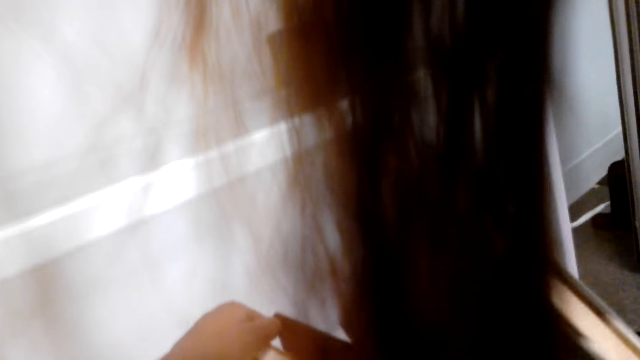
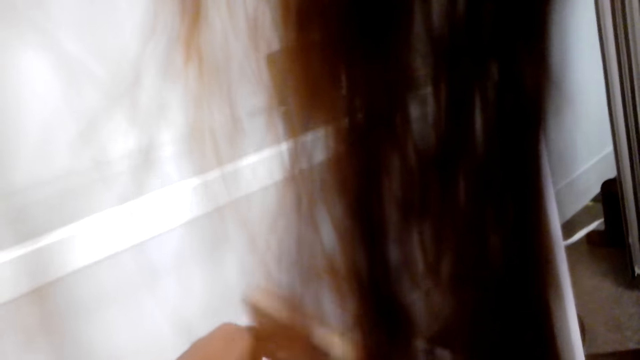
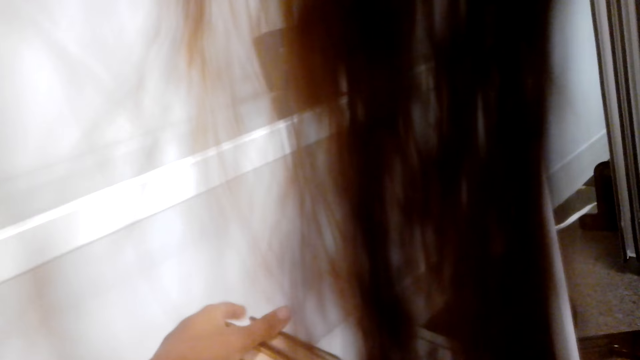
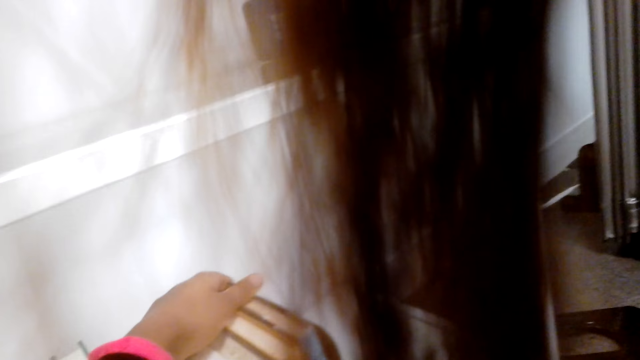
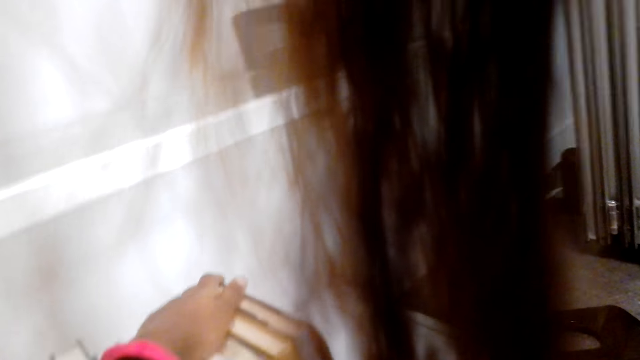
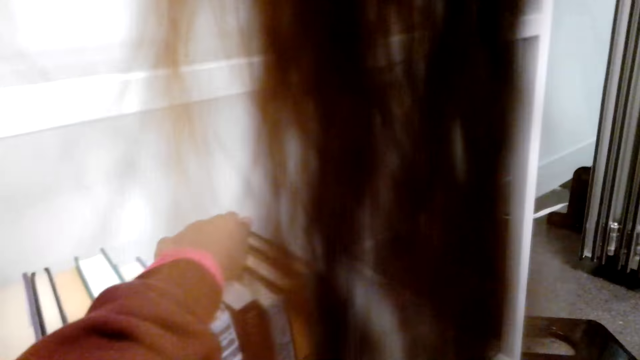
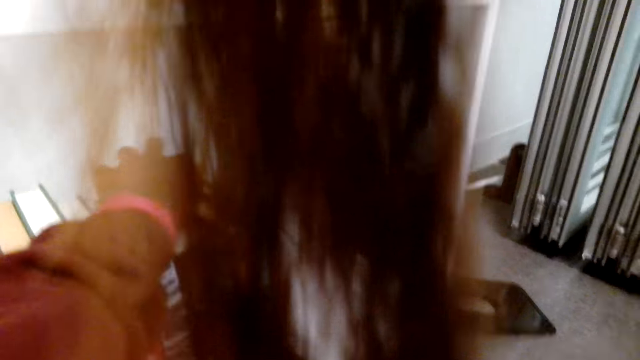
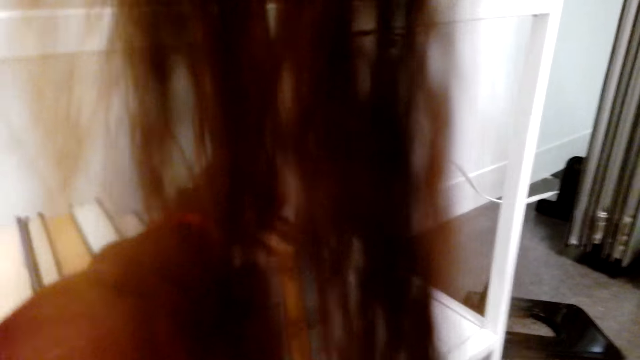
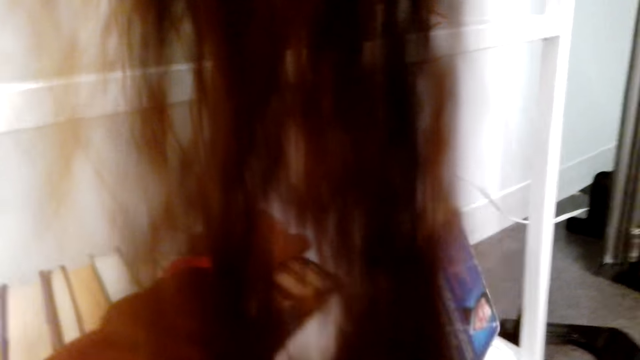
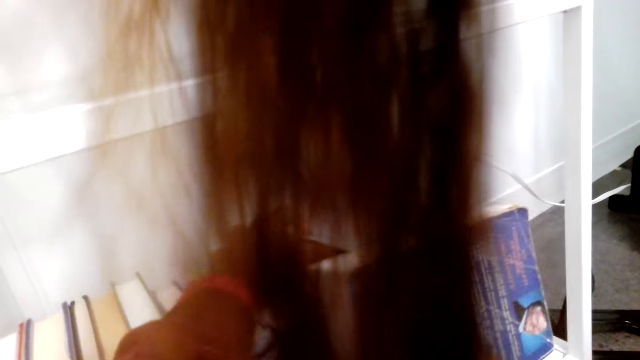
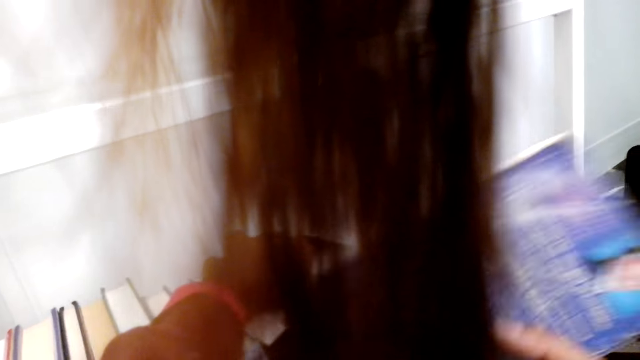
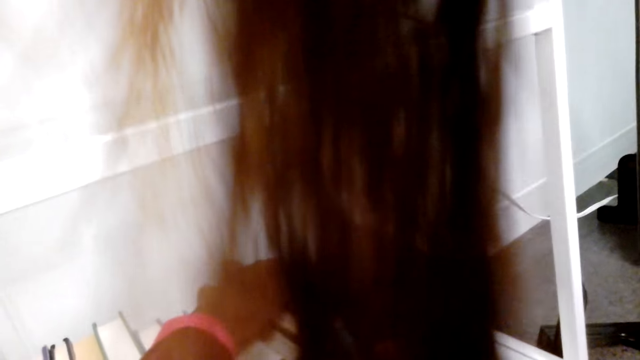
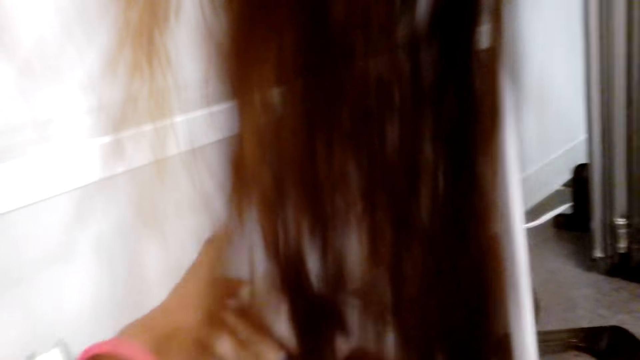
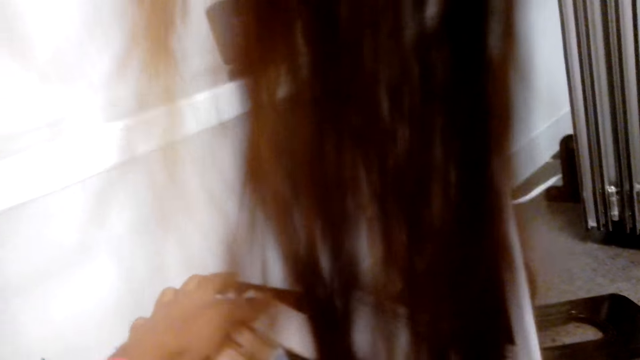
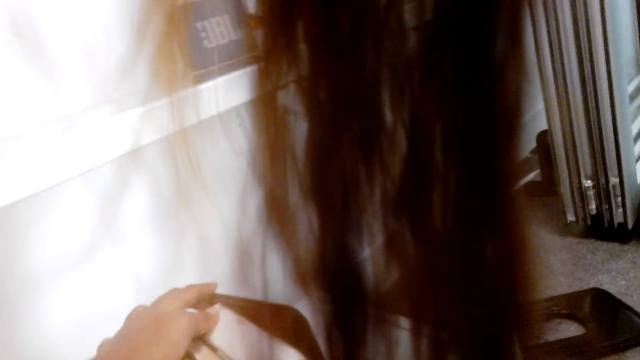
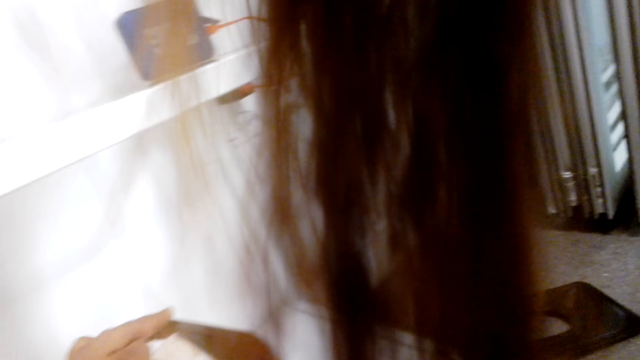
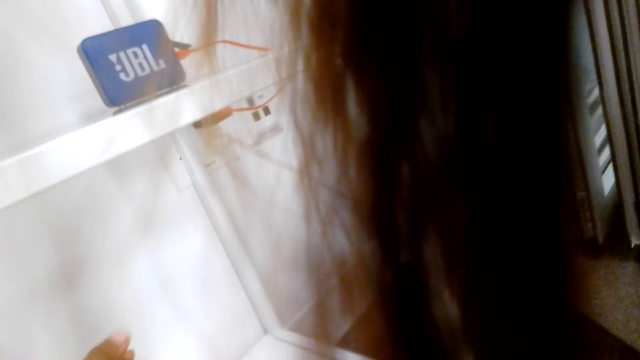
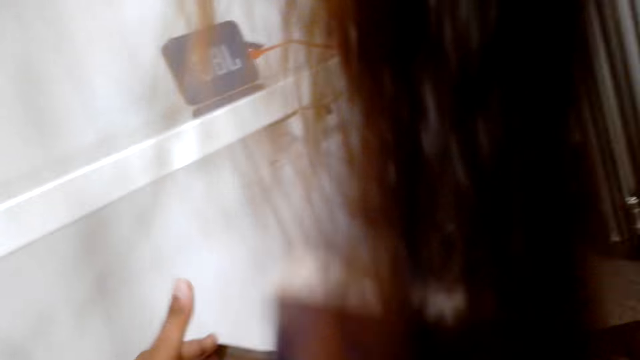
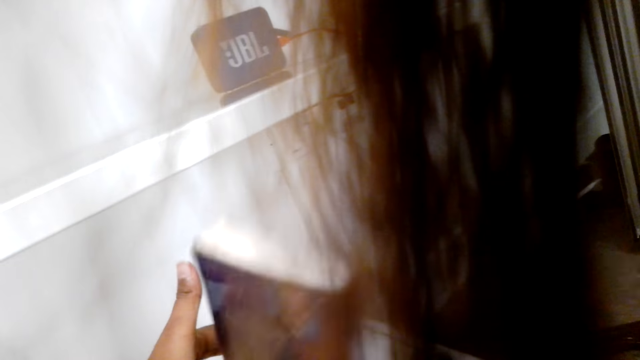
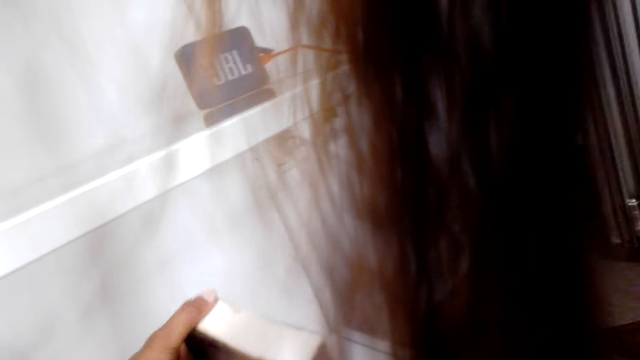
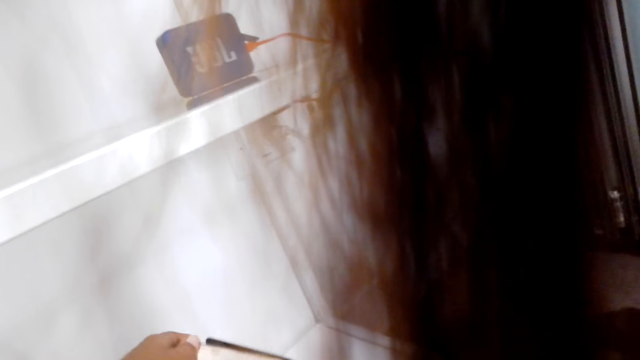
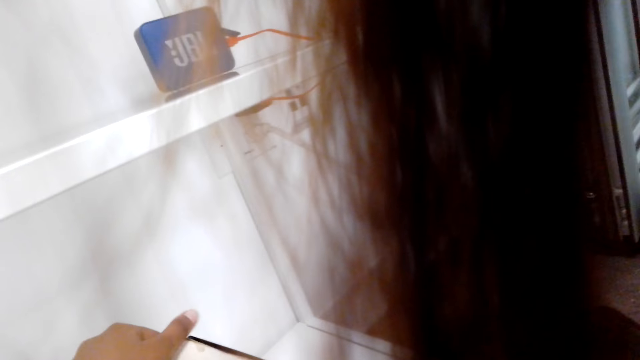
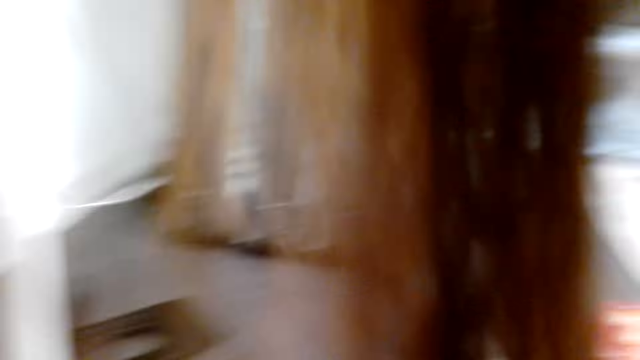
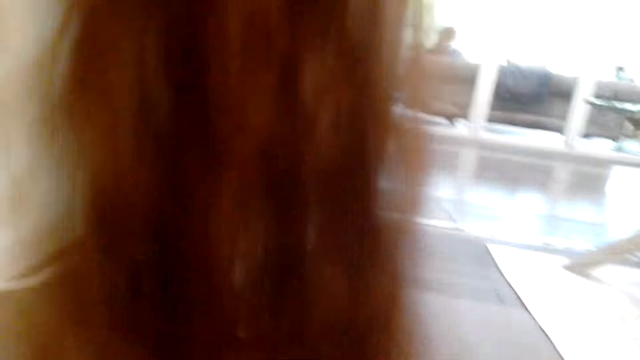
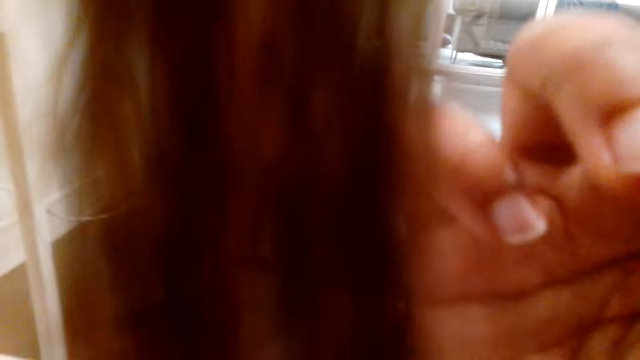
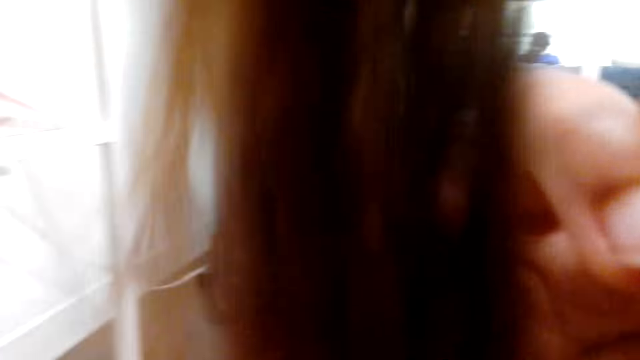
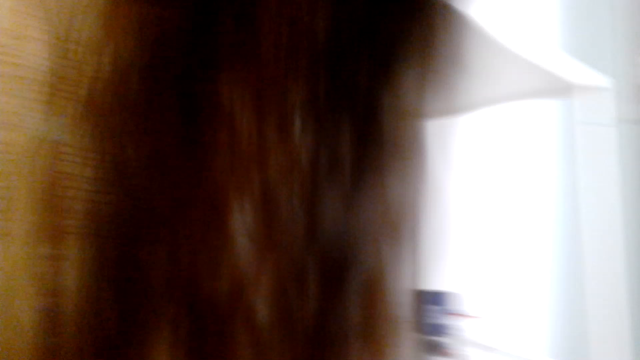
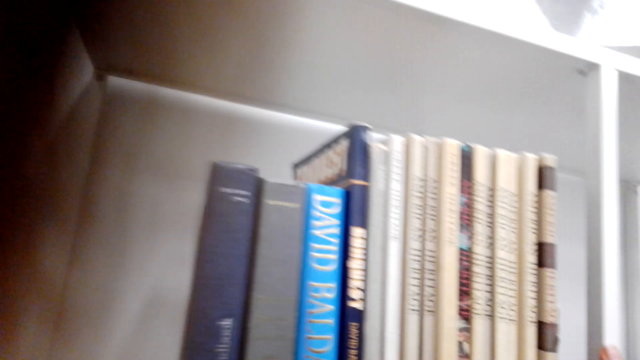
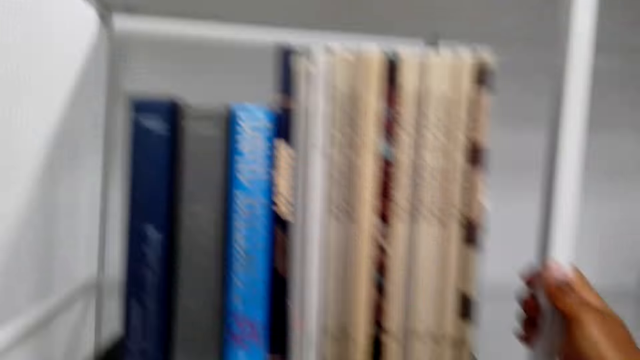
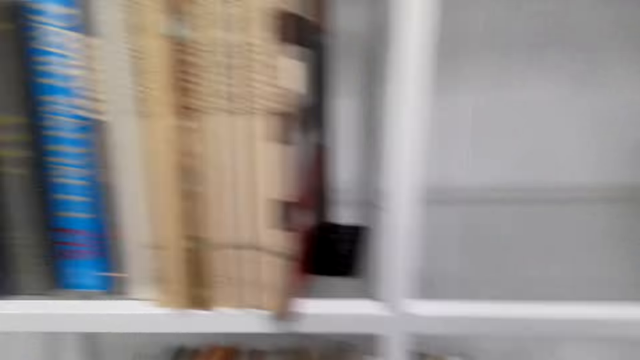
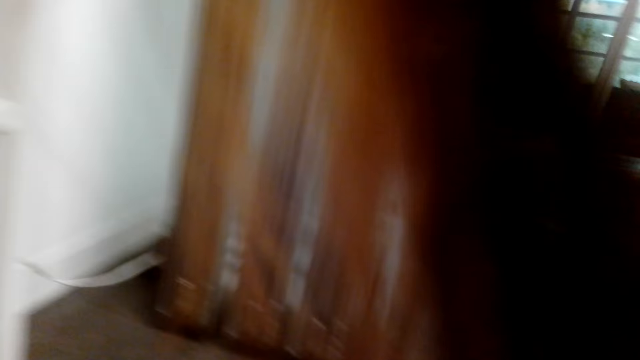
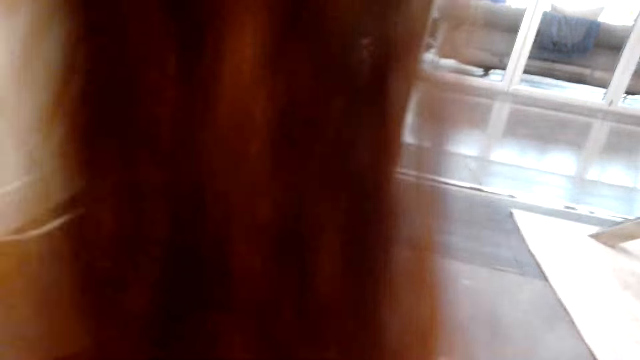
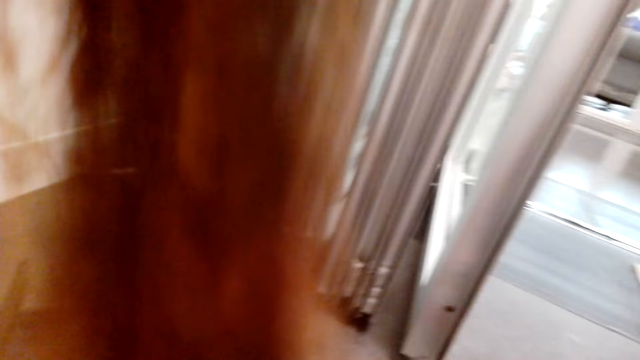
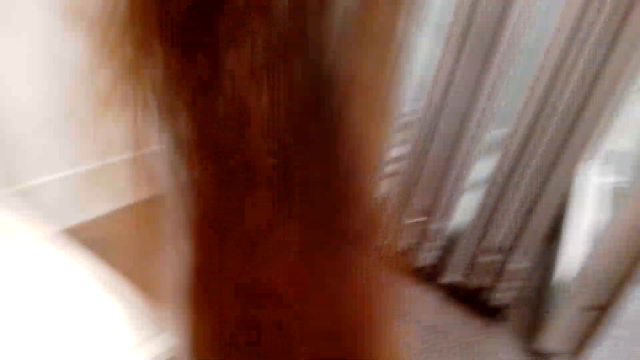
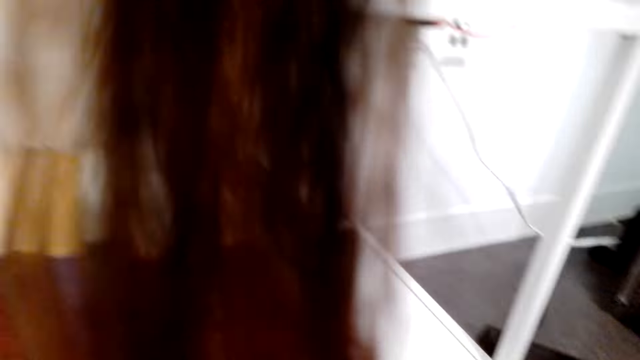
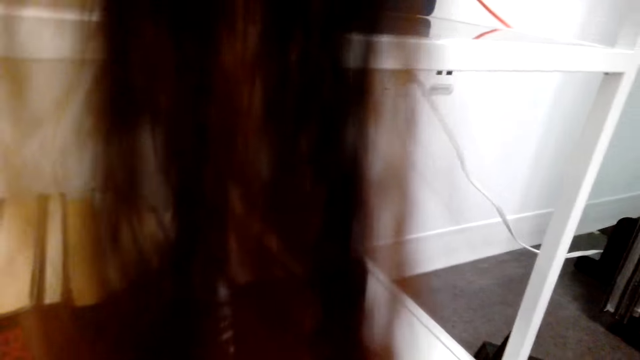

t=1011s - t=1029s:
The camera wearer arranges the book. He arranges the shelf. He picks up the book. He lifts up his hand. He turns around. He moves around.

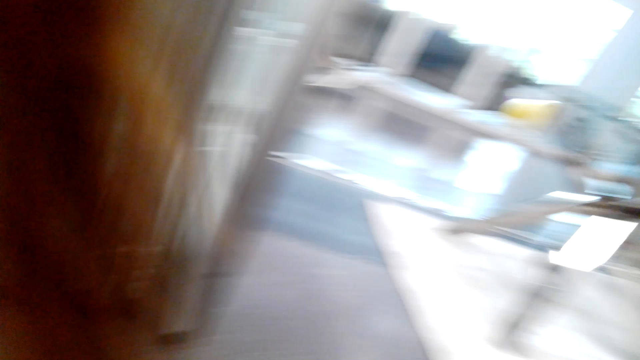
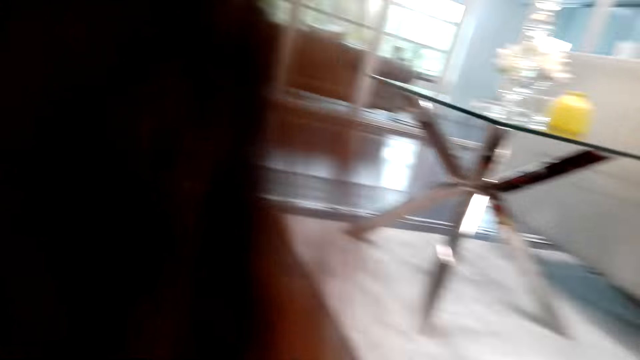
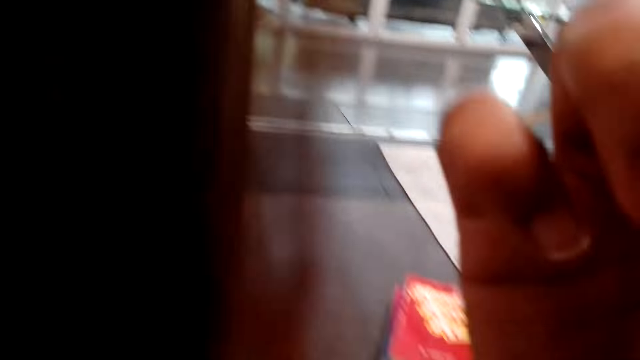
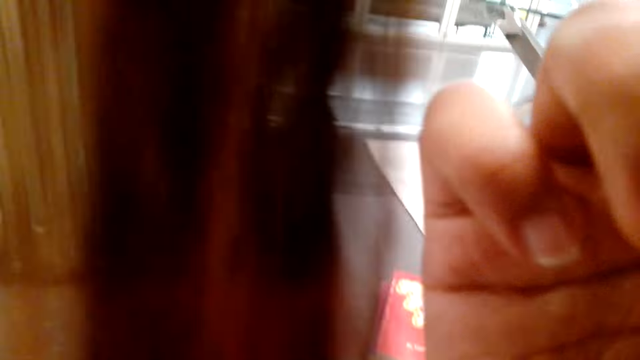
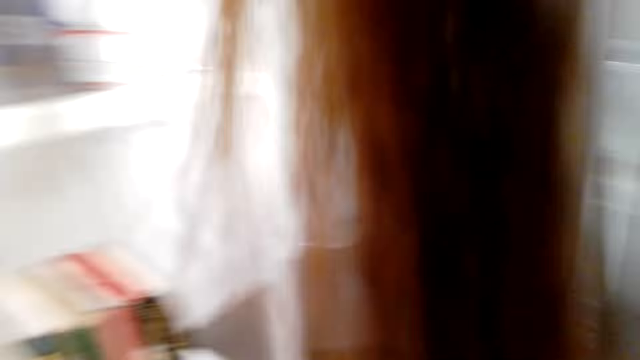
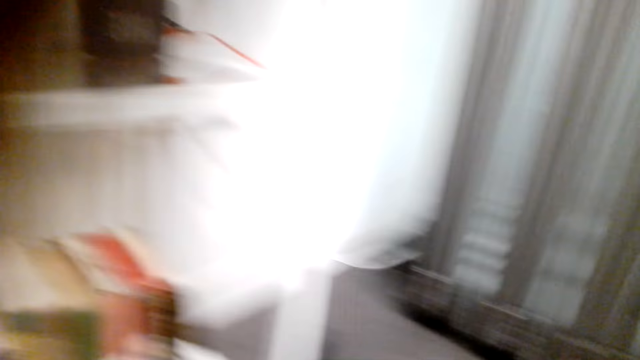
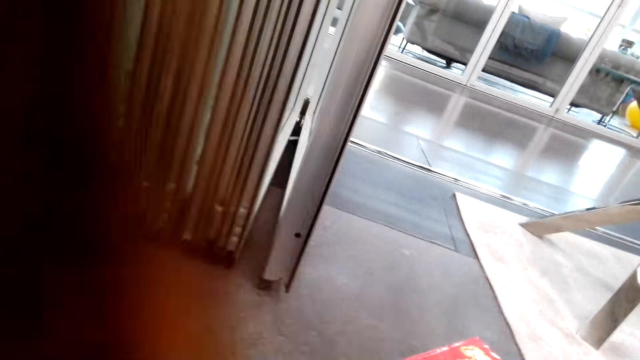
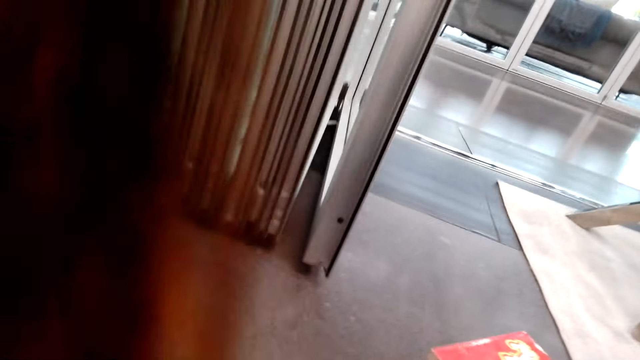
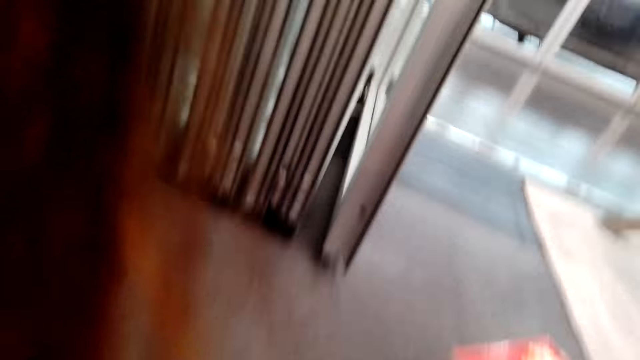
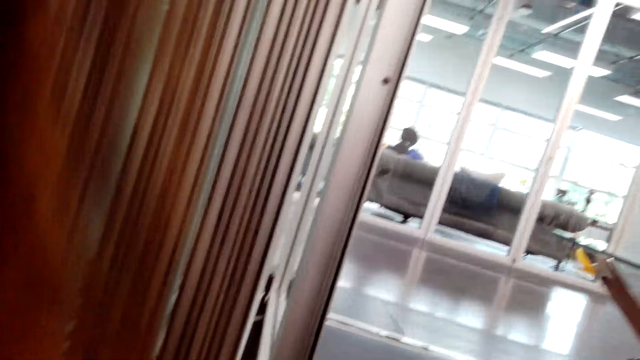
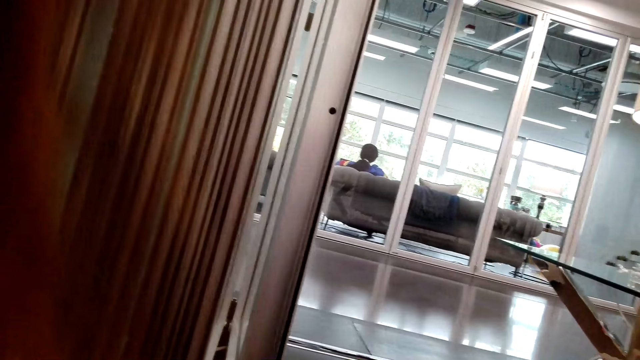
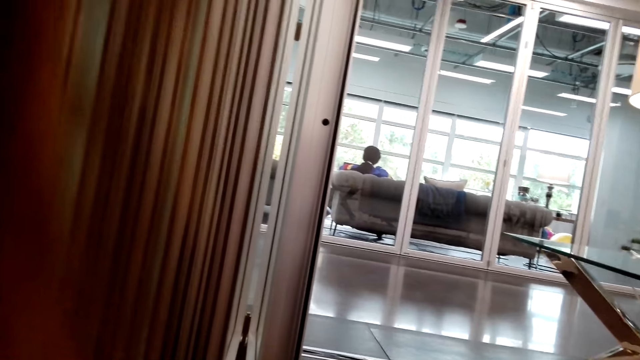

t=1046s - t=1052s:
The camera wearer adjusts the camera. They move around.
